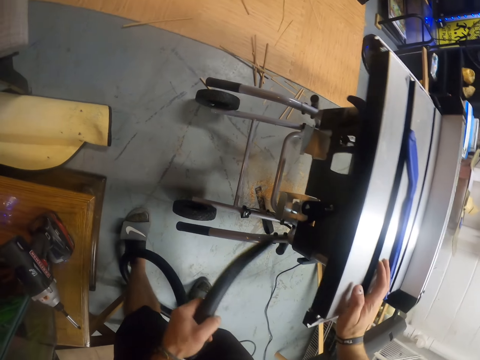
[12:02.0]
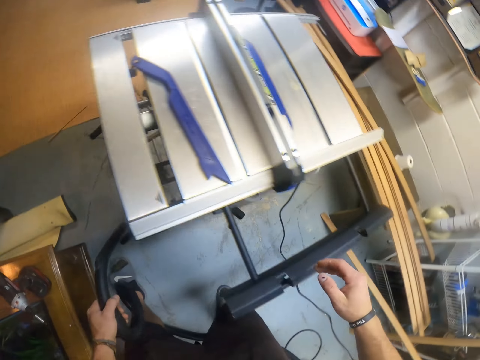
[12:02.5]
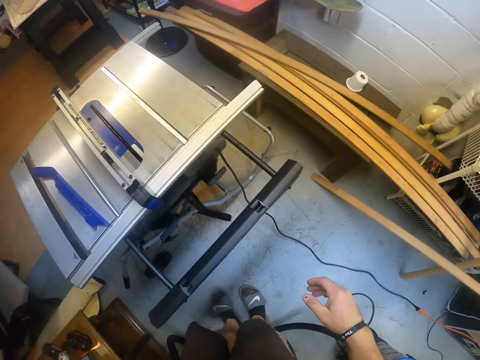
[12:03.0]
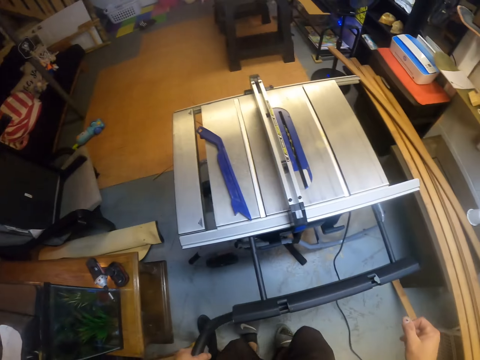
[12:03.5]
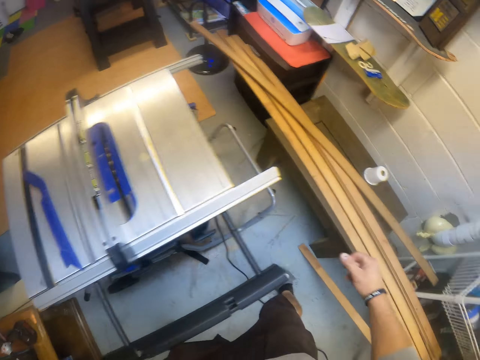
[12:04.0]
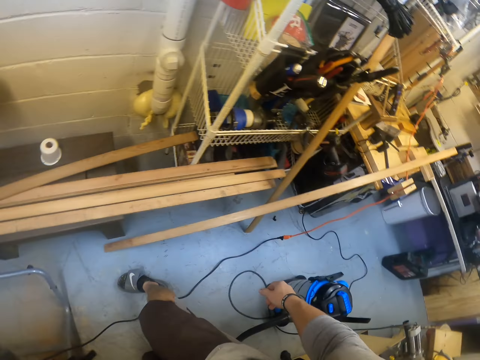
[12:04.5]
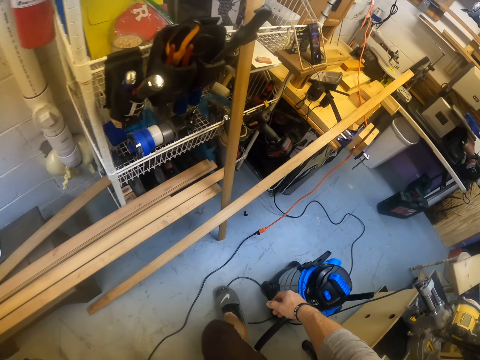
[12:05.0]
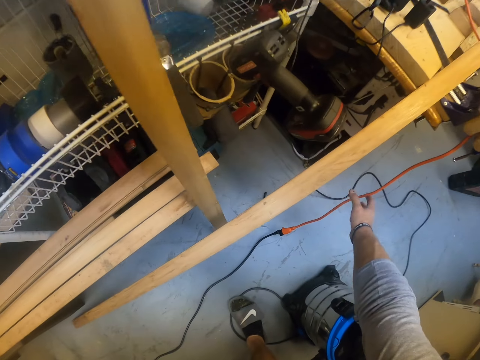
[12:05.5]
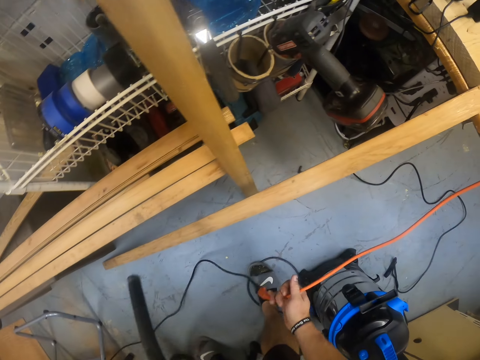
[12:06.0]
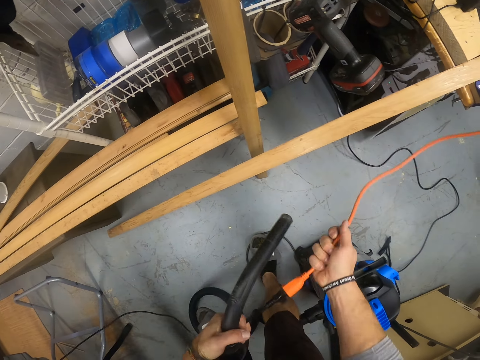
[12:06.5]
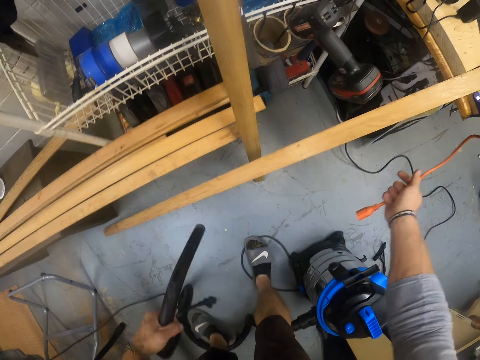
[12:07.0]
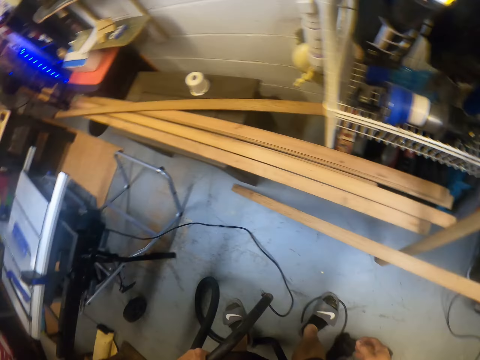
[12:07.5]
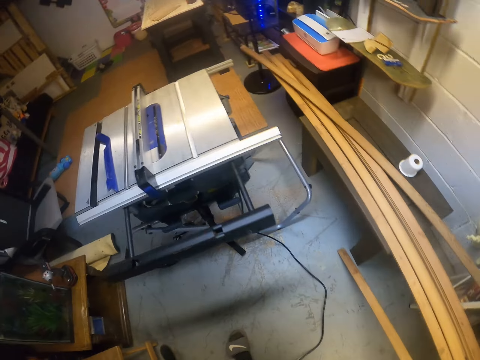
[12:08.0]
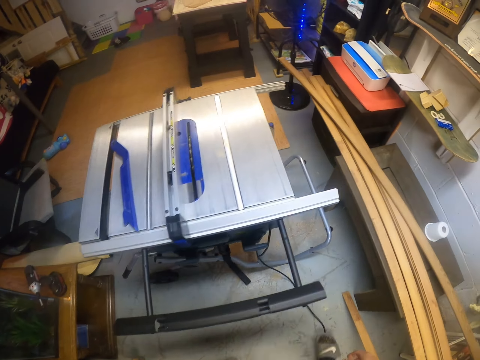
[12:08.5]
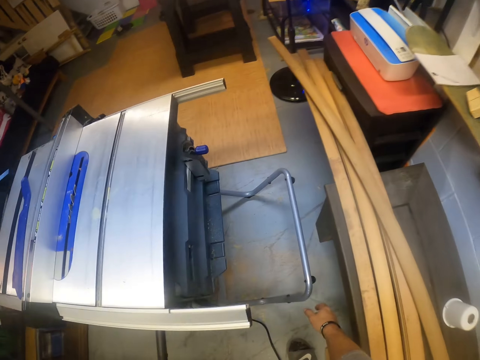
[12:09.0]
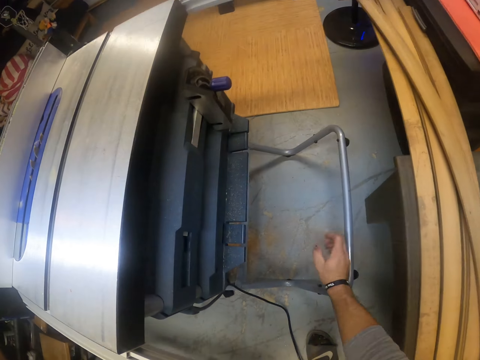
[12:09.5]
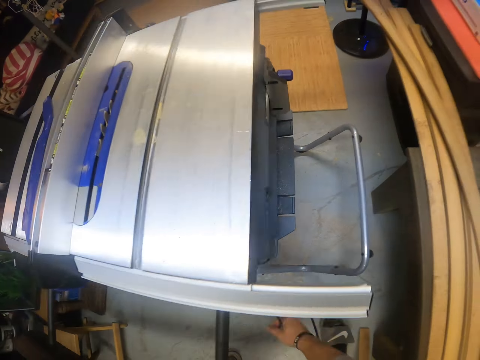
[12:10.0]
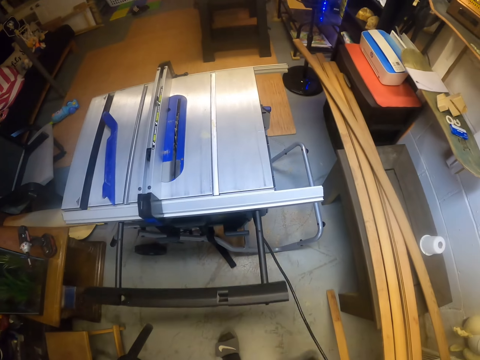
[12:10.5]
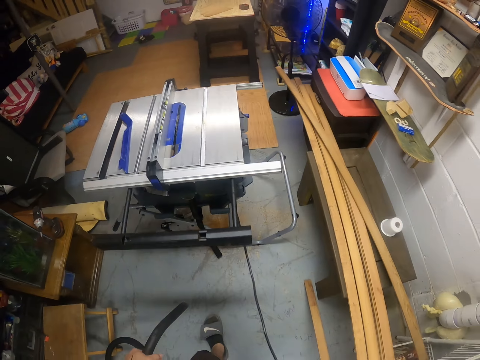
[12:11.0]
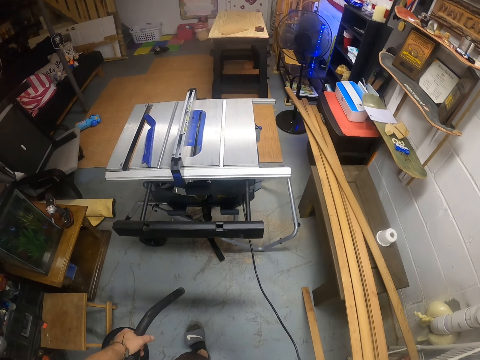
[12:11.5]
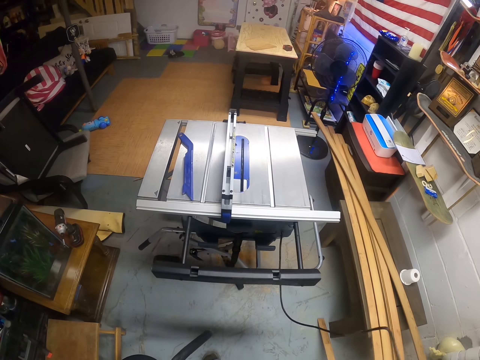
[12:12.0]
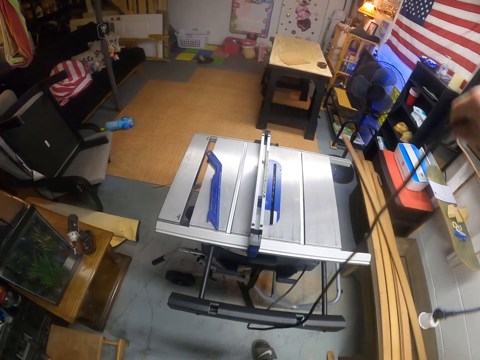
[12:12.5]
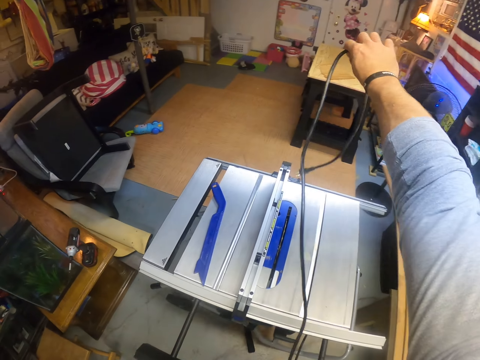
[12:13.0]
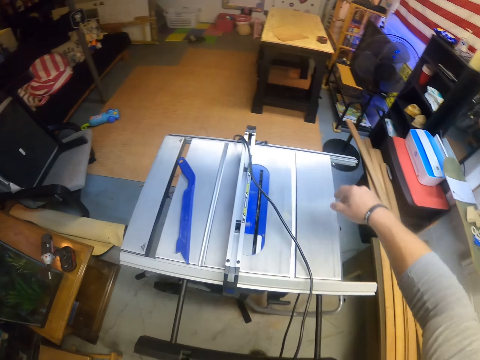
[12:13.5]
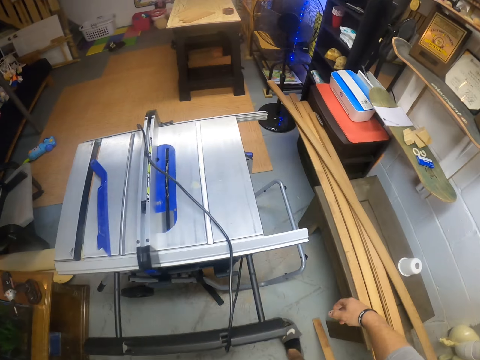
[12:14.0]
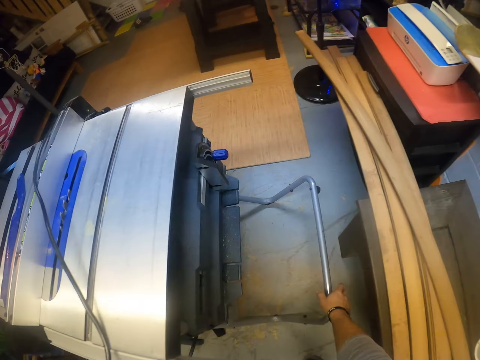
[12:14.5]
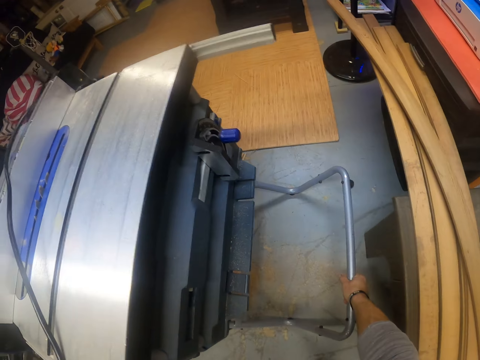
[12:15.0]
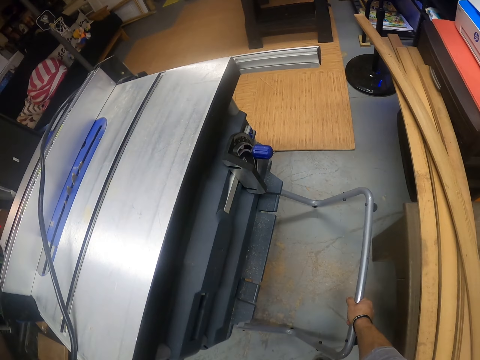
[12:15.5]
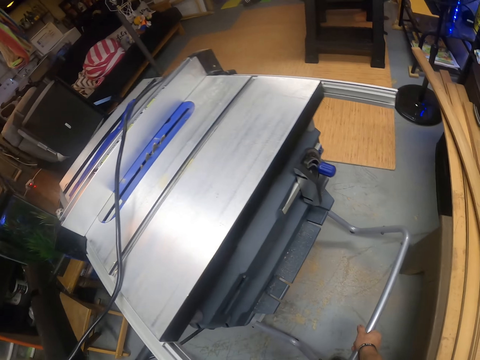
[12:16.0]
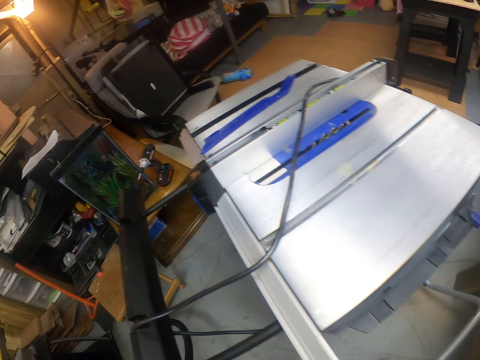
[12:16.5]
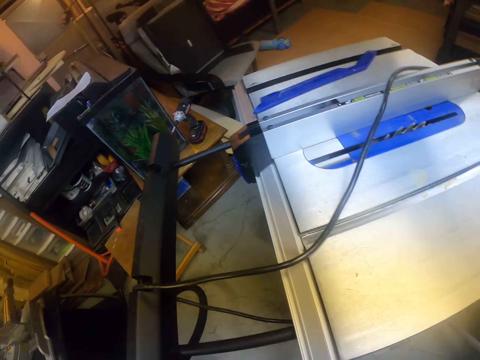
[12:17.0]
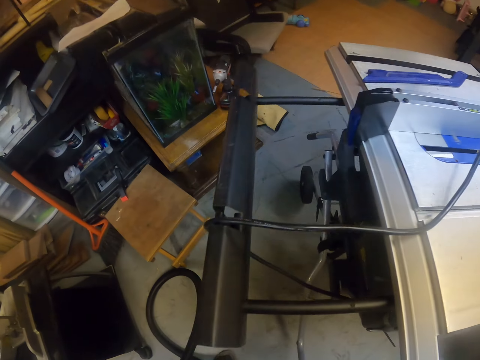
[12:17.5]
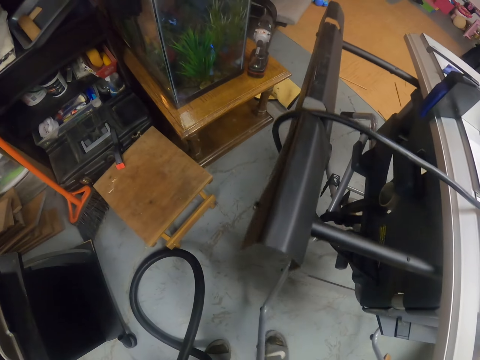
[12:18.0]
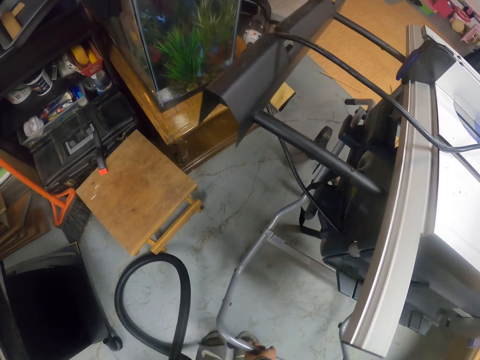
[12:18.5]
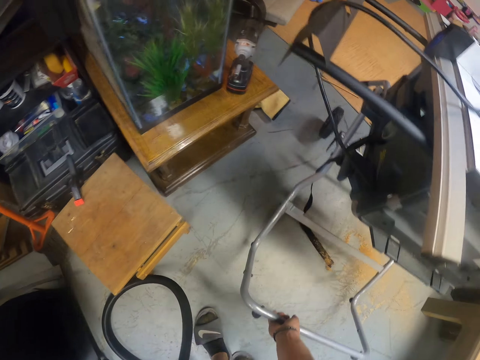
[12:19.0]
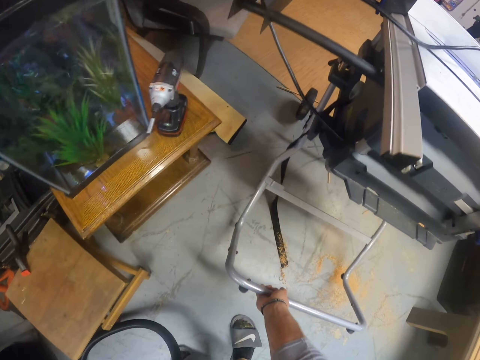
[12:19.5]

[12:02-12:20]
The camera wearer moves around a table saw. He bends down. He disconnects the table saw power cord with both hands. He picks a wire. He turns around. He picks the table saw power cord with his right hand. He pulls the wire. He throws the table saw power cord over the table saw with his right hand. He pushes the table saw with the table saw handle bar in his right hand.

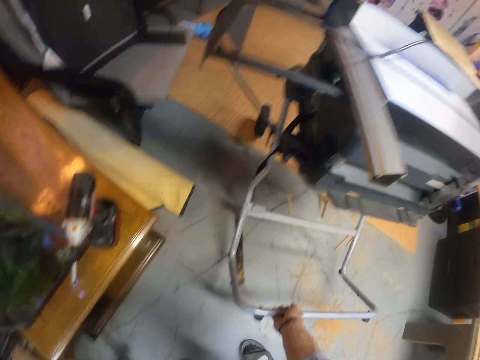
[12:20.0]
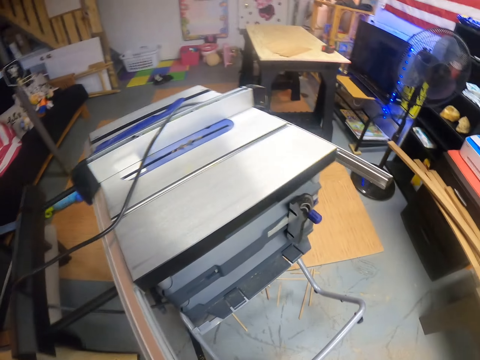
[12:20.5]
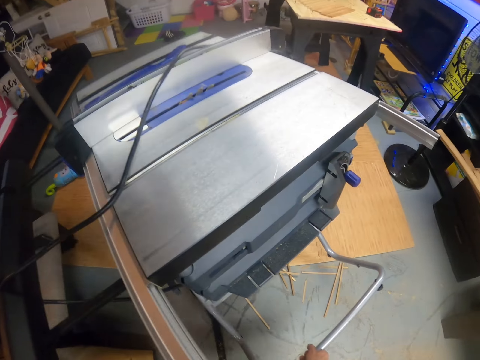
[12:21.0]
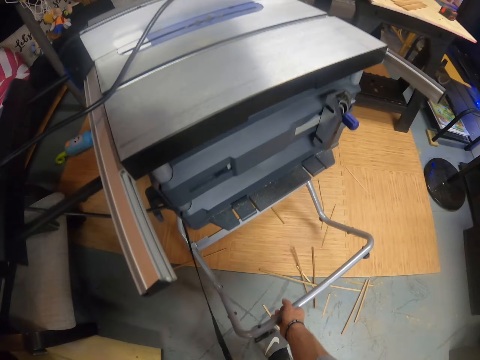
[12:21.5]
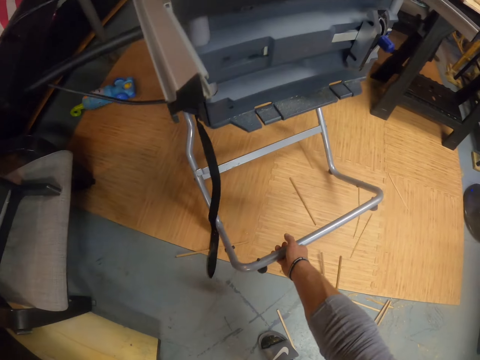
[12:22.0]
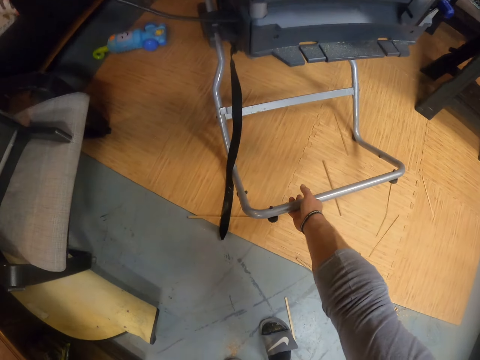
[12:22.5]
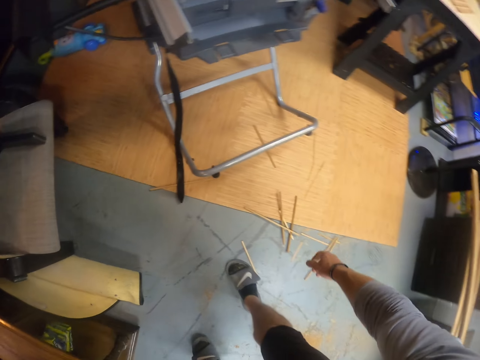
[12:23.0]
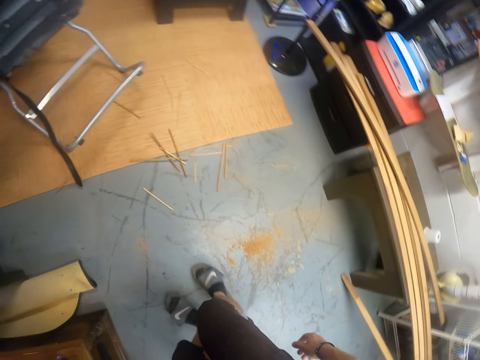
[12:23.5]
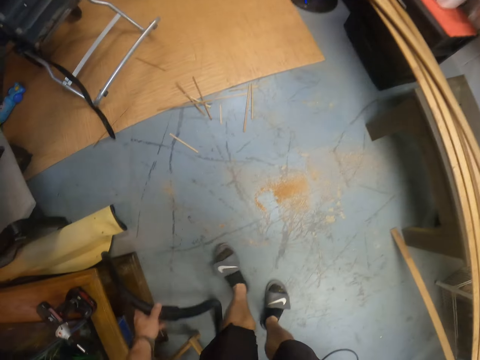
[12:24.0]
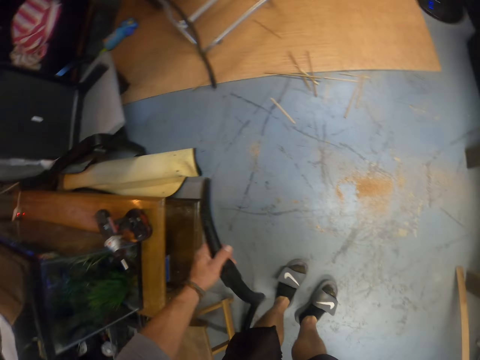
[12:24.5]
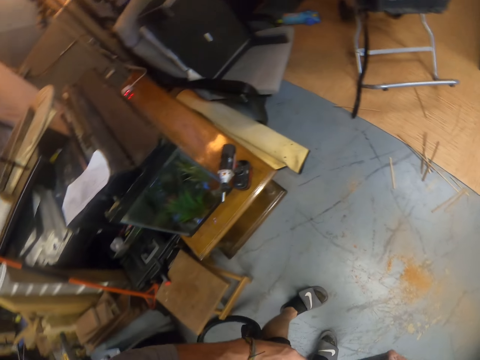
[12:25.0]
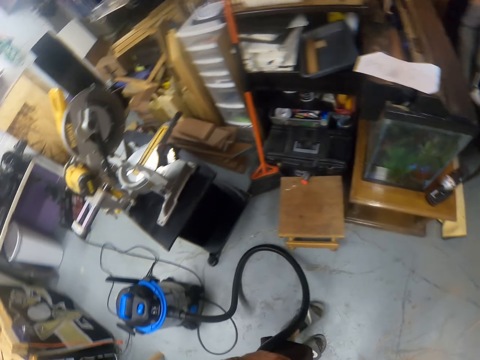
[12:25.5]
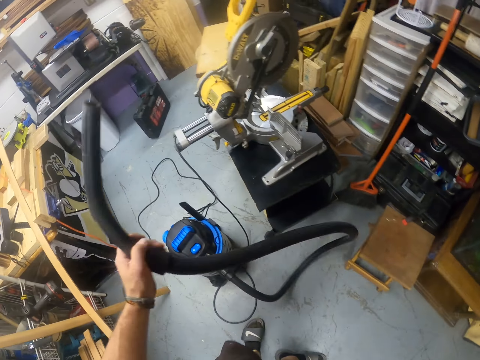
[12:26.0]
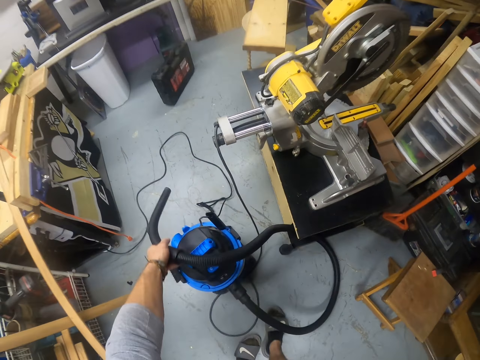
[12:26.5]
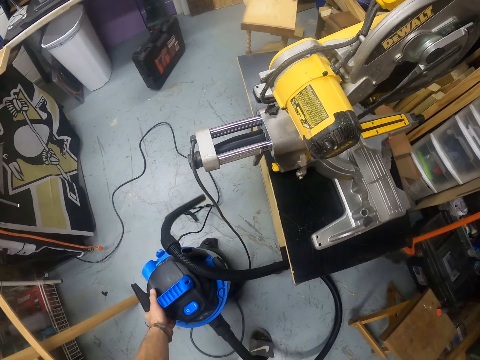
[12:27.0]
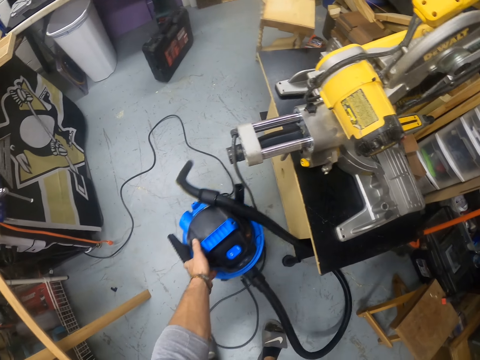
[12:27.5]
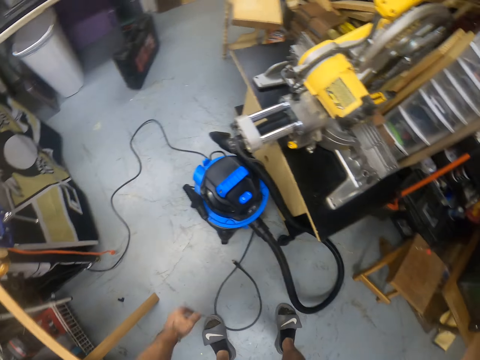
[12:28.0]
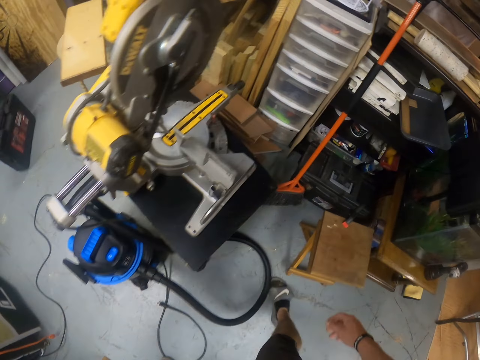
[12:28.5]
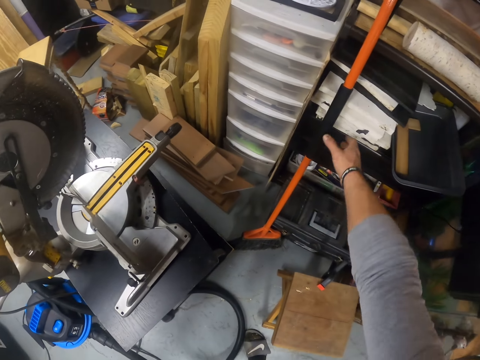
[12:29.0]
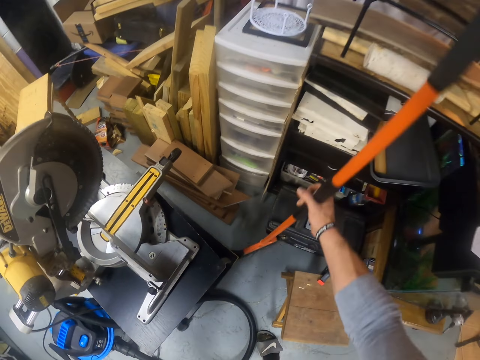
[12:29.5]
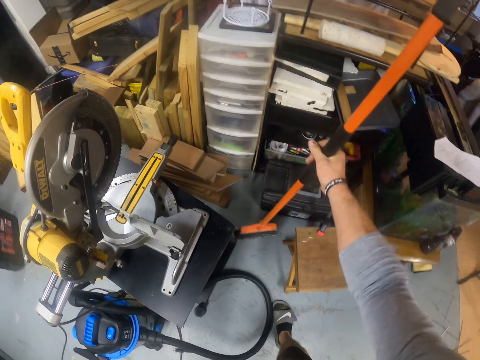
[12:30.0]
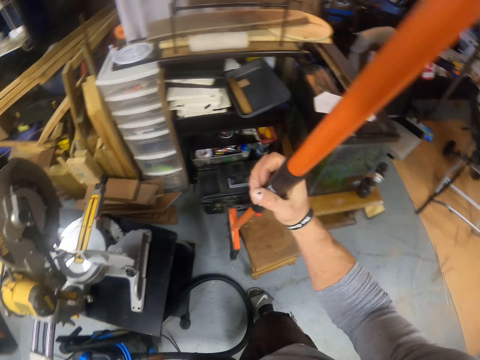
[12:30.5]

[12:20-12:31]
The camera wearer walks back. He turns around. He drops the vacuum cleaner hose in his left hand on the vacuum cleaner on the floor. He moves the vacuum cleaner on the floor with his left hand. He picks up a broom from the floor with his right hand.
